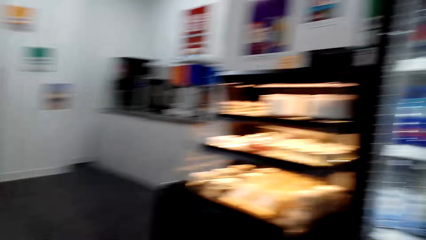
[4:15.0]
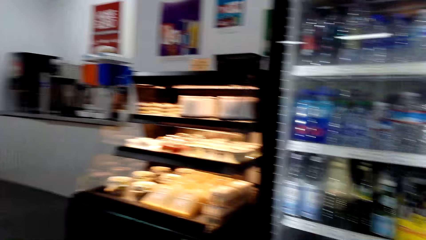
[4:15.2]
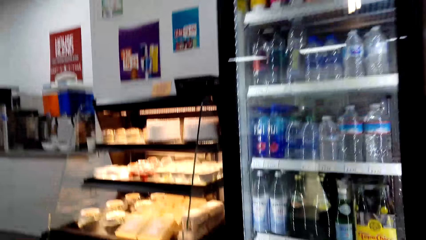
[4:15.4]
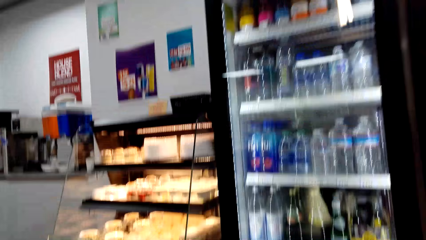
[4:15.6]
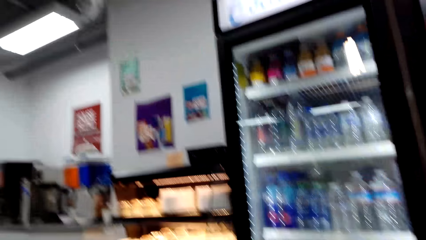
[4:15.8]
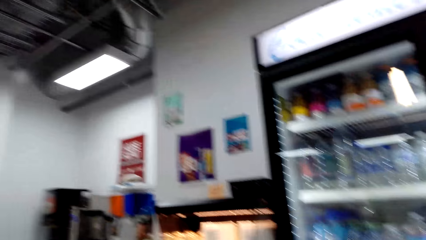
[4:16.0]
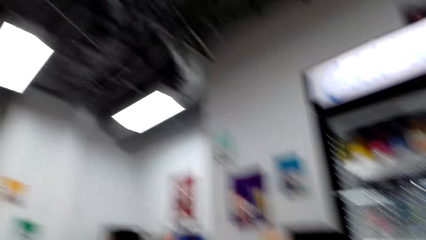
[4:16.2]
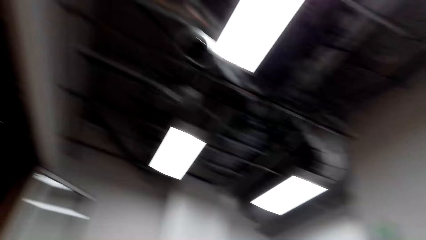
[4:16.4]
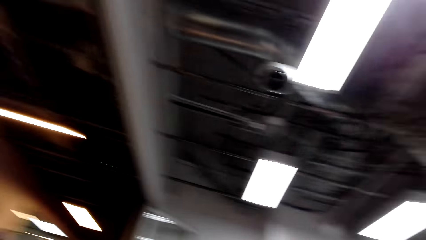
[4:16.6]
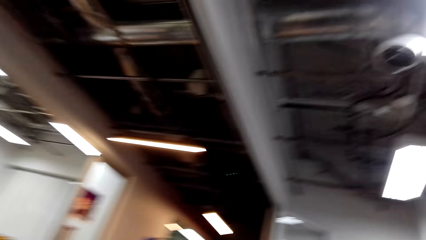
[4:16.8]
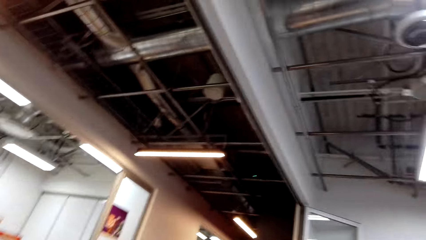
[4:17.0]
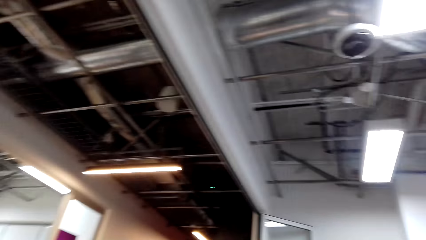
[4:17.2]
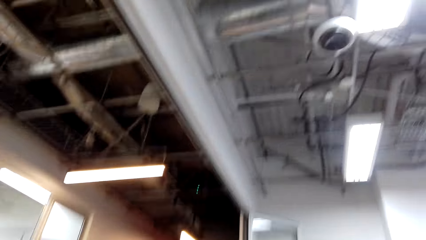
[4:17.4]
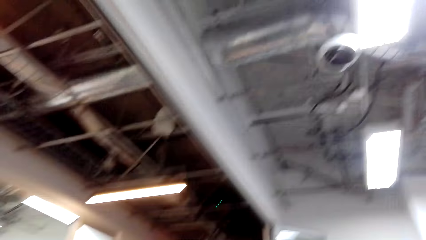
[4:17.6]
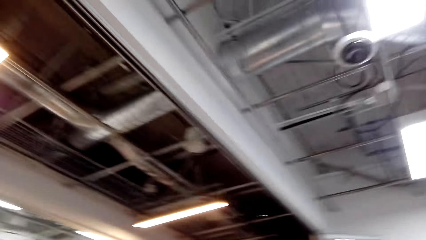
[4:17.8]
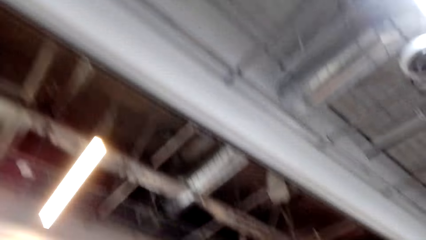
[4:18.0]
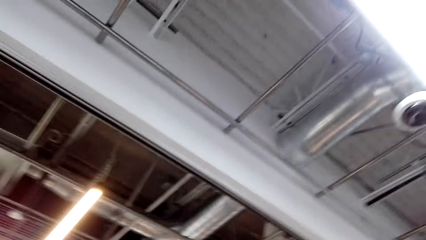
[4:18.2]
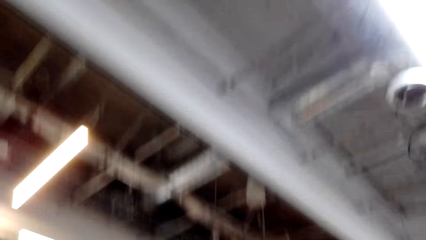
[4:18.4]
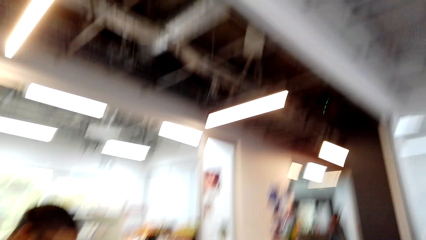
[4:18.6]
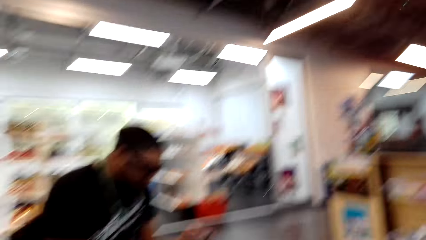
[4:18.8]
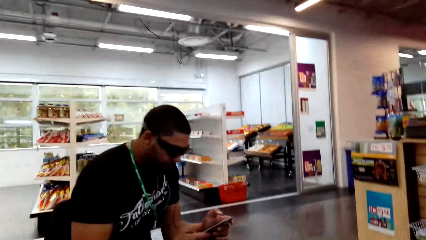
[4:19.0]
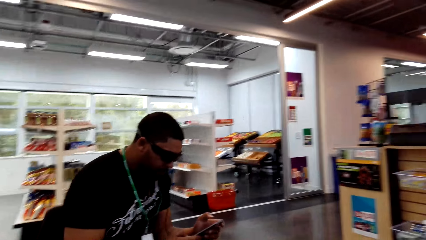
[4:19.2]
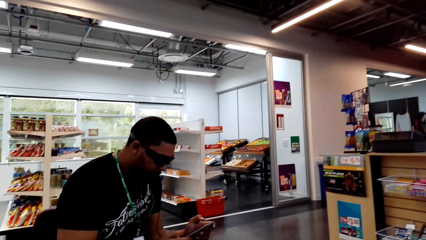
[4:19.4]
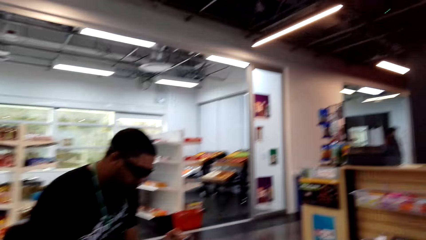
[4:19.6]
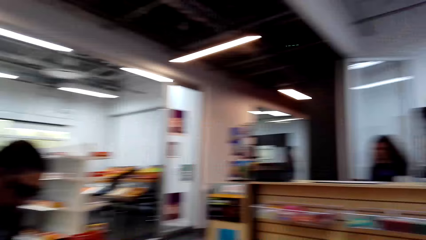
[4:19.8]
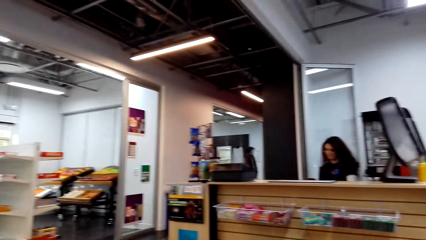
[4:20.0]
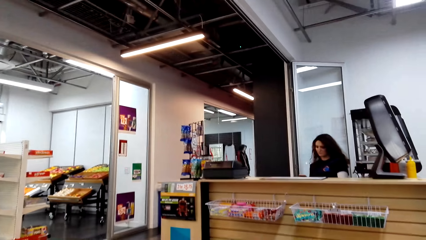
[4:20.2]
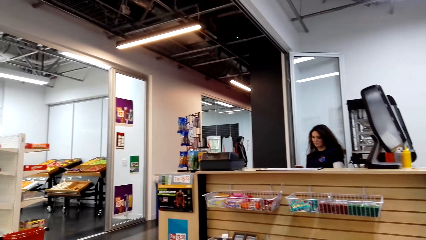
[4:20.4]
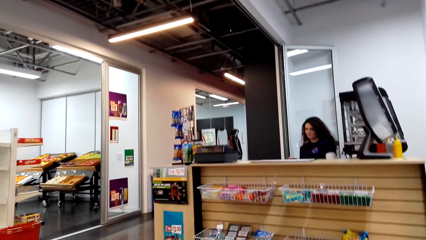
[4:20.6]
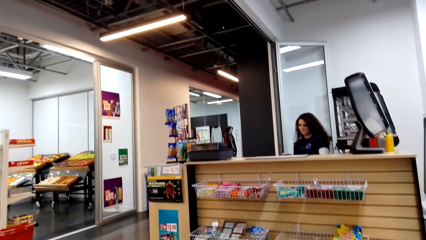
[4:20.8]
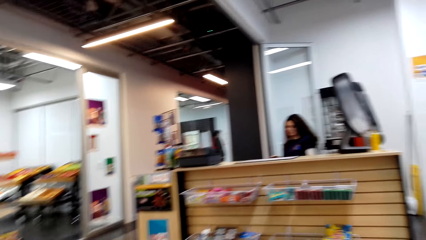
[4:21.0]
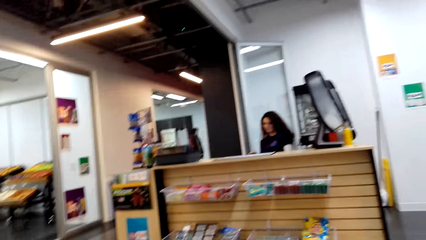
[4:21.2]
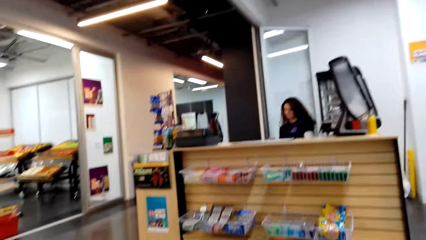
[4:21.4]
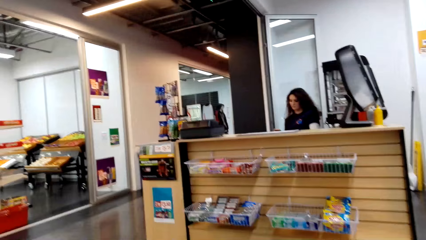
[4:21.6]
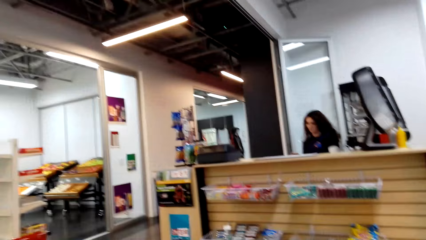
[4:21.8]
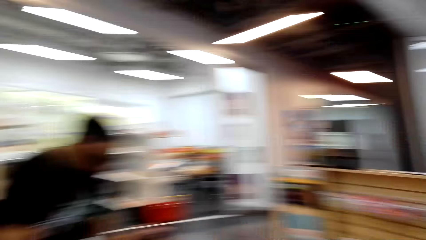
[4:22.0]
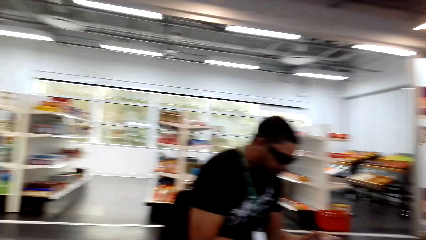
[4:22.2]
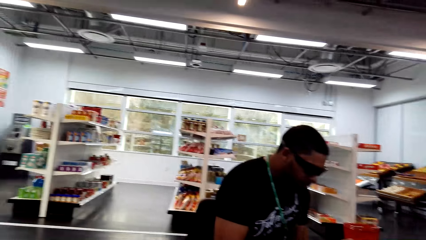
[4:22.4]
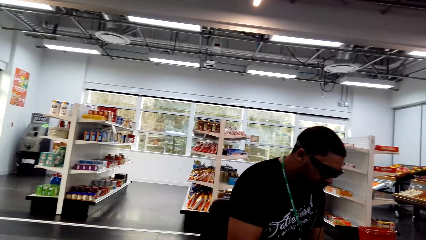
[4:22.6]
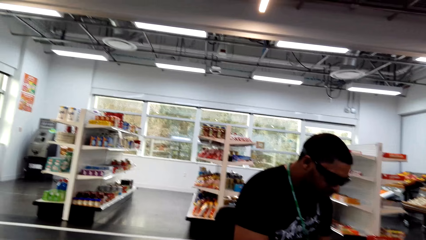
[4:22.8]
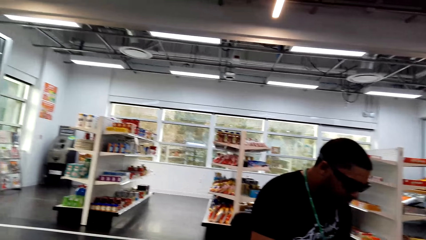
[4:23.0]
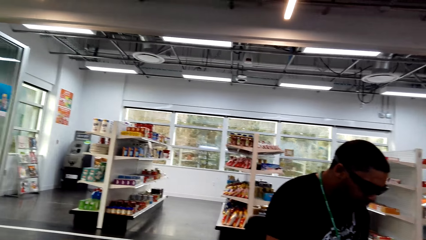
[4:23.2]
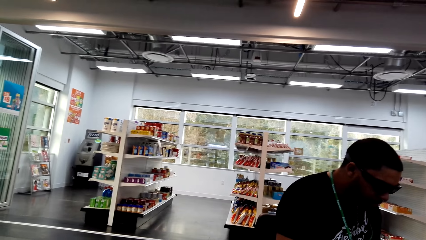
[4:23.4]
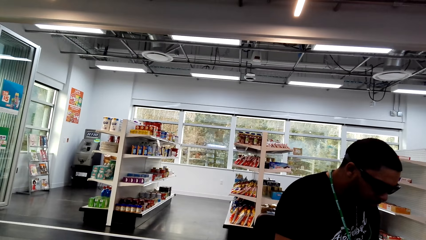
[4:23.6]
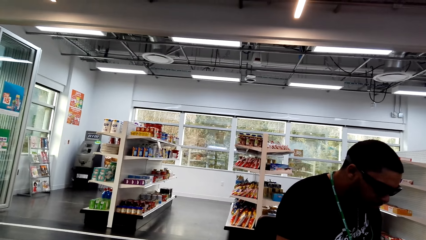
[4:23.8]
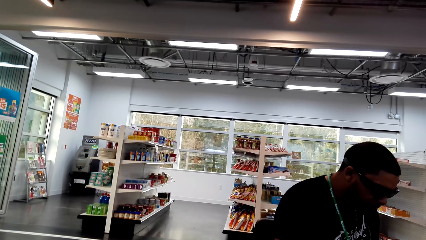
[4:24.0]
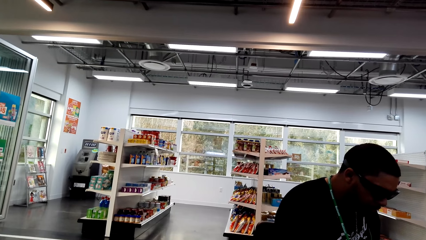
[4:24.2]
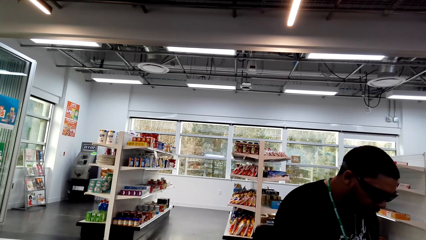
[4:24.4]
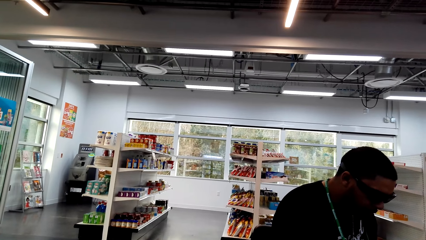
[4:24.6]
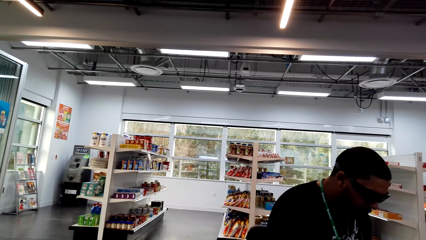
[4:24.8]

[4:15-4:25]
The camera wearer looks around the supermarket. They dialogue to a person.

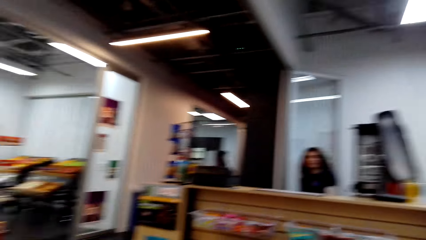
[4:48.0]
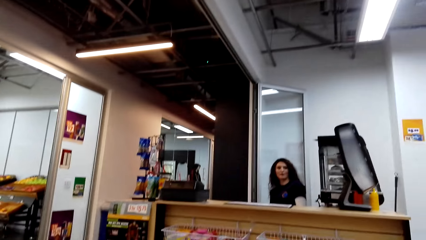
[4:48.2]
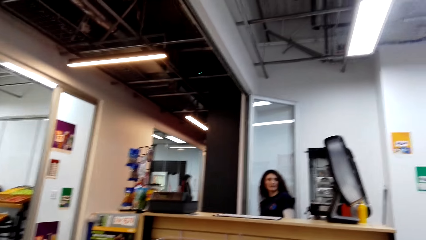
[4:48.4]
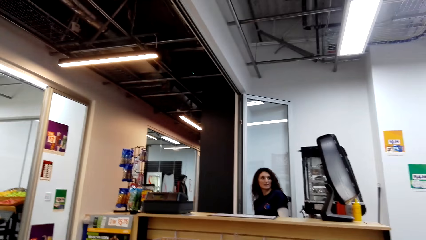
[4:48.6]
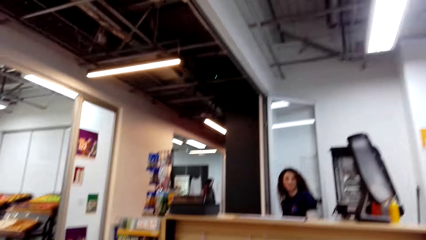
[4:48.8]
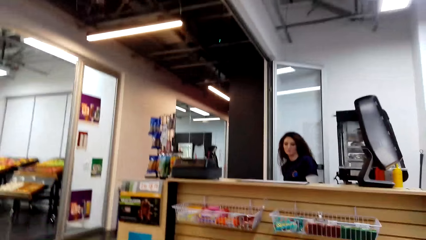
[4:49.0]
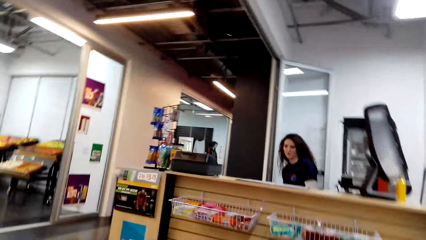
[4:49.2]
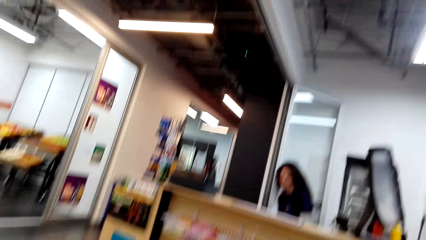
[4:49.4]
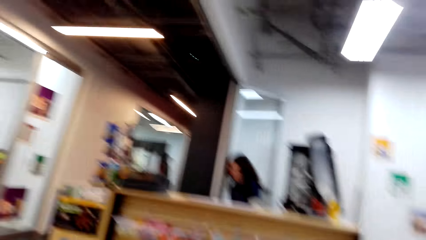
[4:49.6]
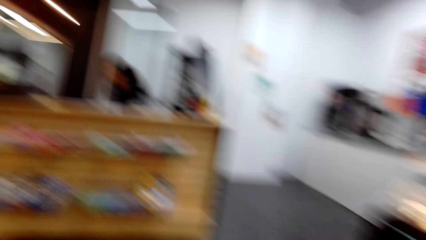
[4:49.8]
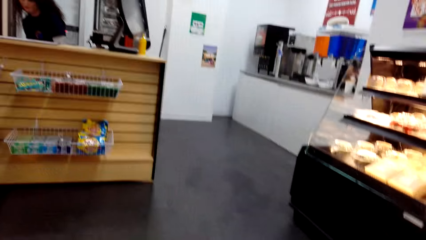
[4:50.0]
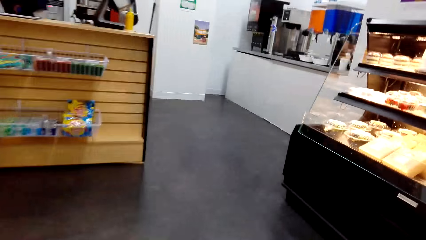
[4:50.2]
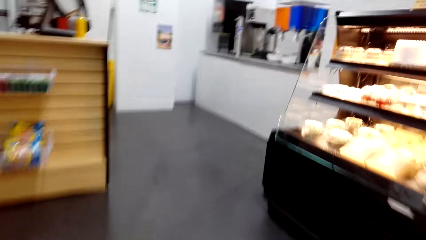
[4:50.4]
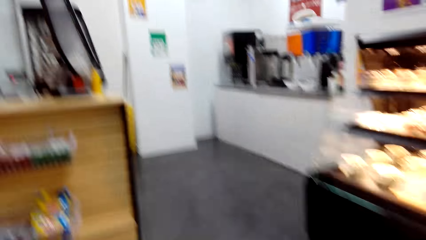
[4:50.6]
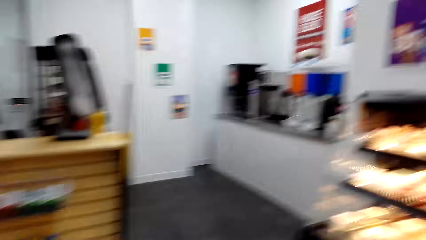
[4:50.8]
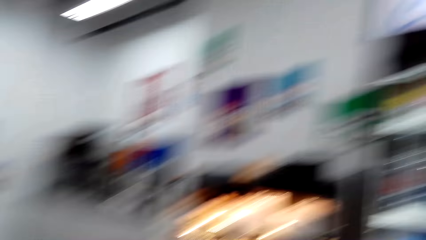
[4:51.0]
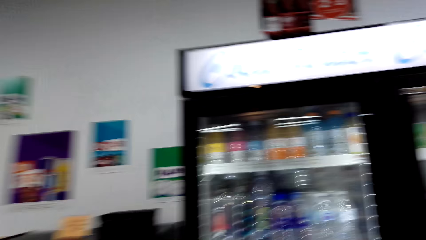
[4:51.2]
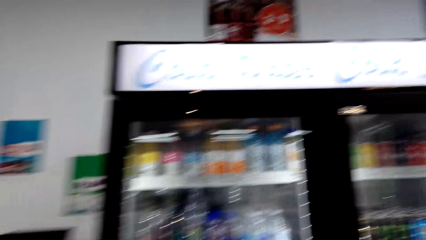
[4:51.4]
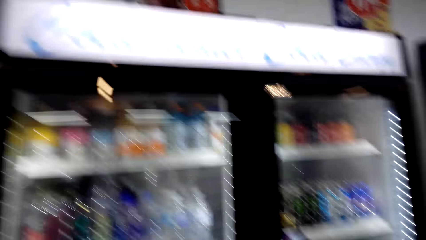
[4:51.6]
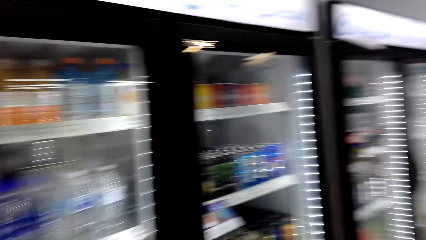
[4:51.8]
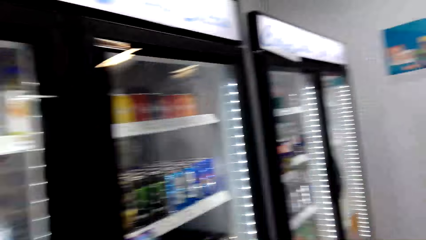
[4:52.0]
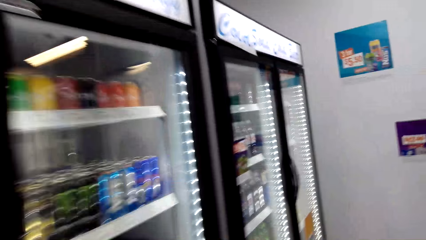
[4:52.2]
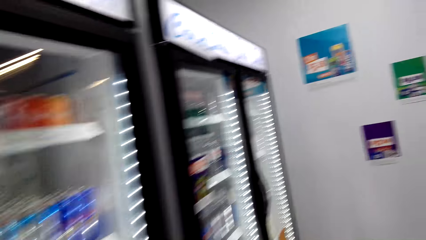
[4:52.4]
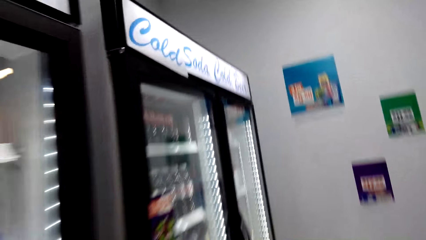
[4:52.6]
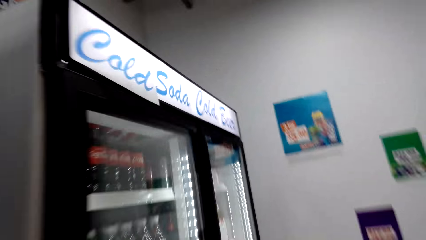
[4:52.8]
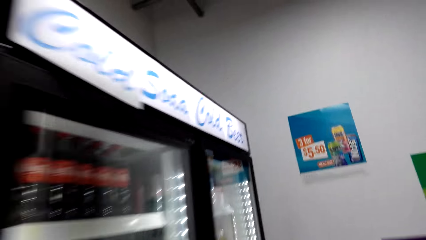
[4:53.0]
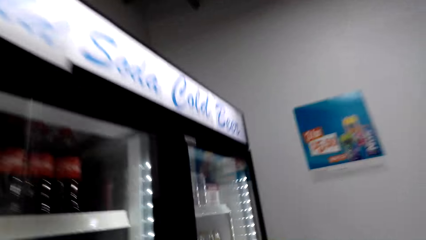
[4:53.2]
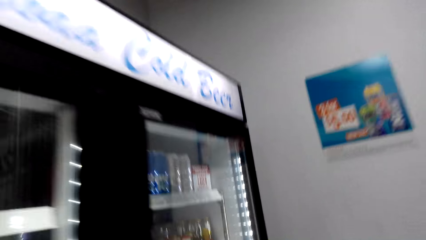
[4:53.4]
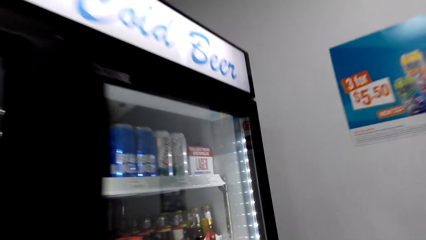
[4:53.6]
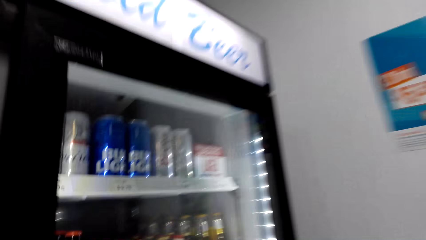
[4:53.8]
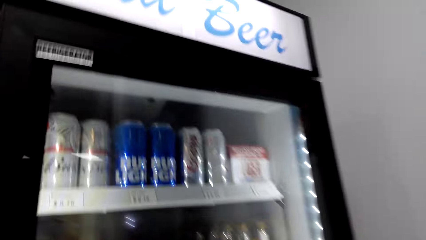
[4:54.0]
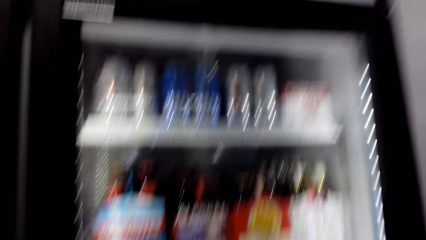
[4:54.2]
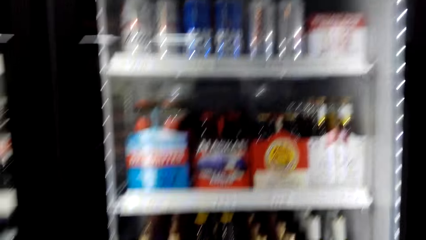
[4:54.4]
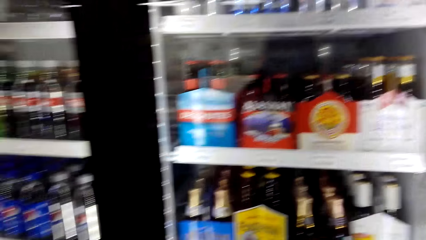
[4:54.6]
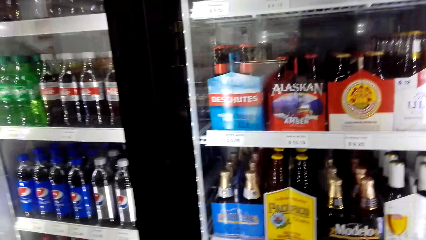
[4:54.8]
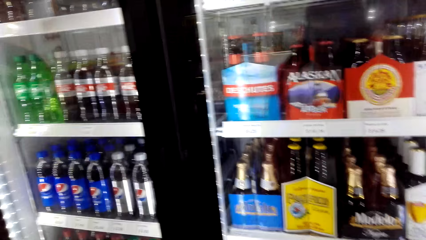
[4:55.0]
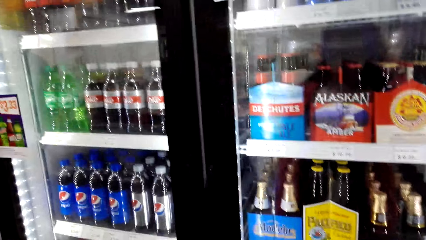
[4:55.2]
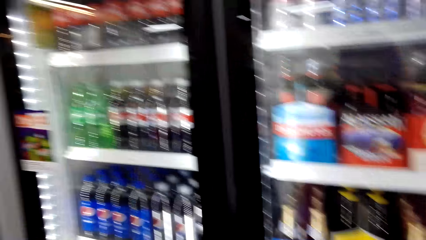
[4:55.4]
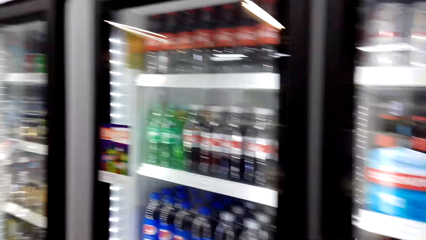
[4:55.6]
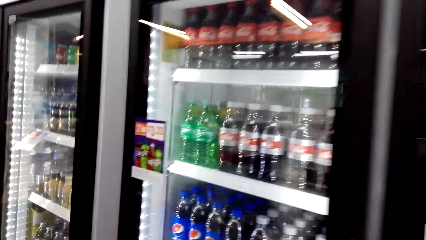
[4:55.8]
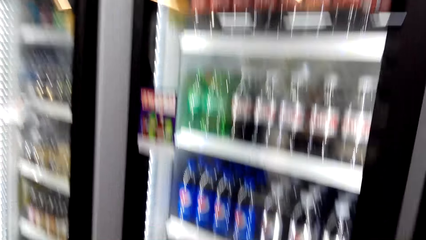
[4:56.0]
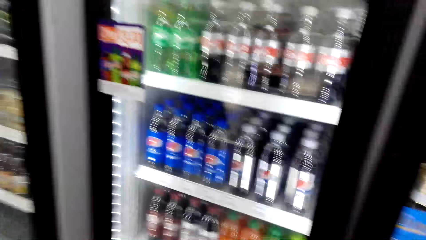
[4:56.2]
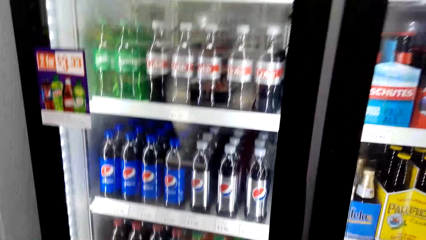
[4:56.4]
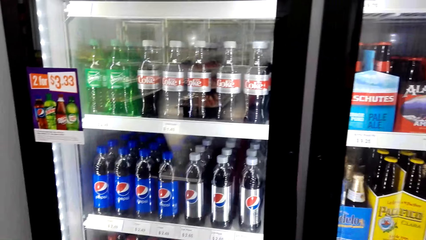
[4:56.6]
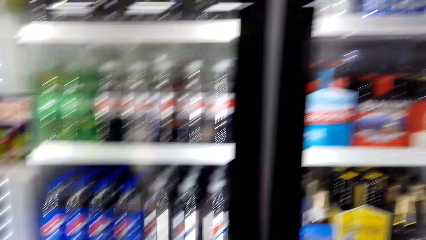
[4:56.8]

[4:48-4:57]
The camera wearer walks around the supermarket towards the fridges. They dialogue to a person. They look at the items in the fridge. They dialogue to the person.
